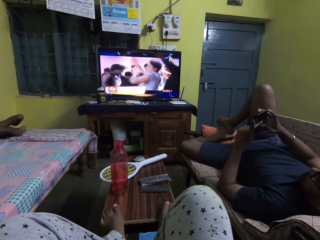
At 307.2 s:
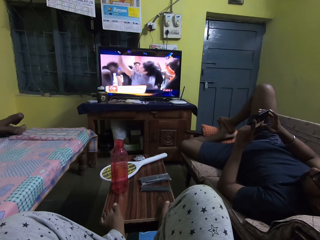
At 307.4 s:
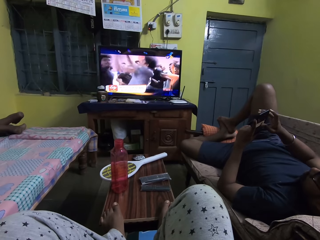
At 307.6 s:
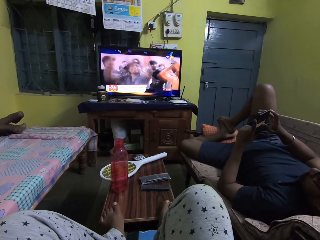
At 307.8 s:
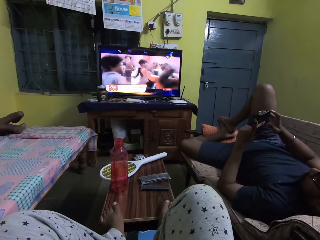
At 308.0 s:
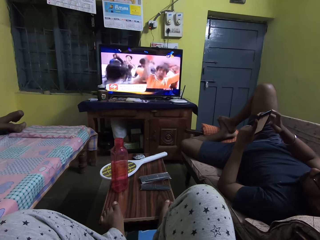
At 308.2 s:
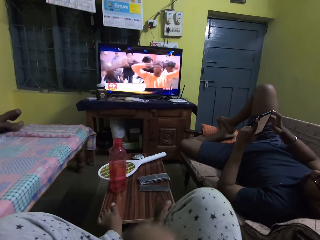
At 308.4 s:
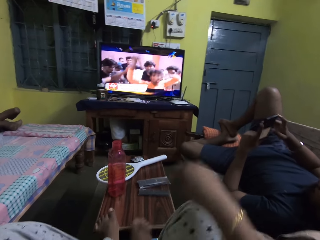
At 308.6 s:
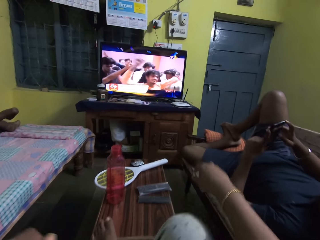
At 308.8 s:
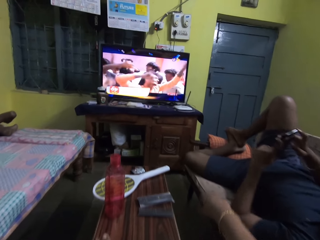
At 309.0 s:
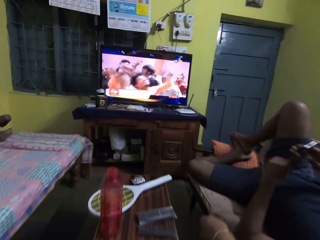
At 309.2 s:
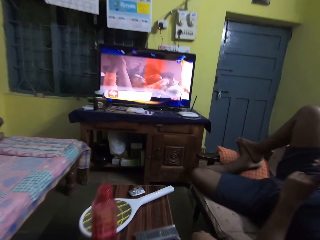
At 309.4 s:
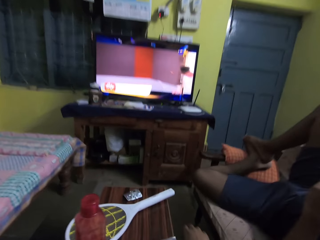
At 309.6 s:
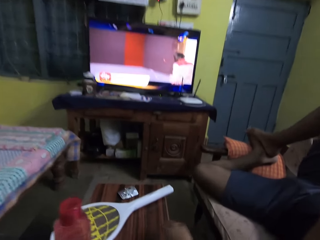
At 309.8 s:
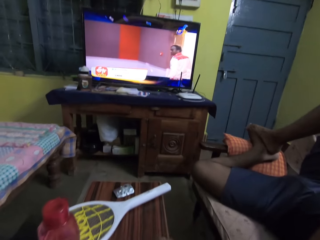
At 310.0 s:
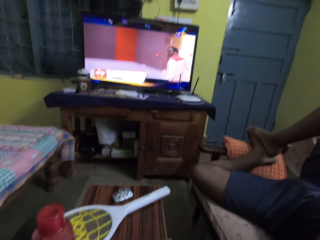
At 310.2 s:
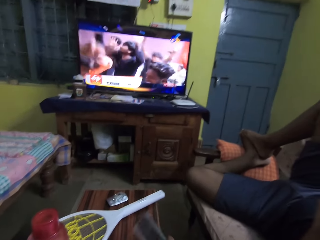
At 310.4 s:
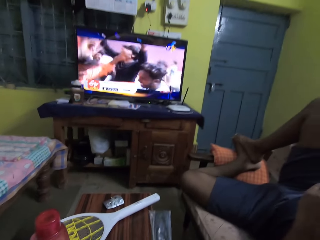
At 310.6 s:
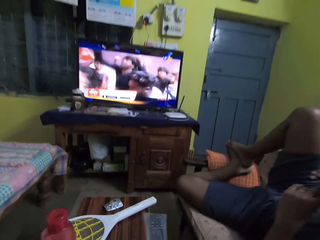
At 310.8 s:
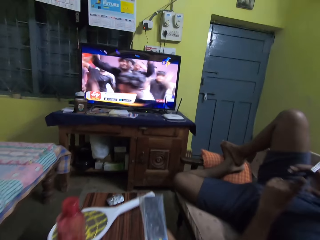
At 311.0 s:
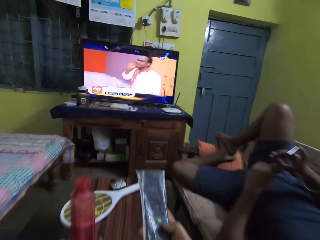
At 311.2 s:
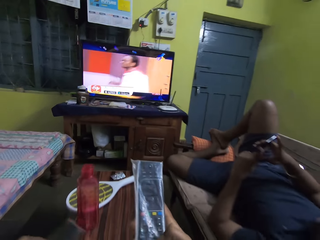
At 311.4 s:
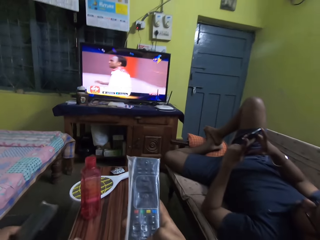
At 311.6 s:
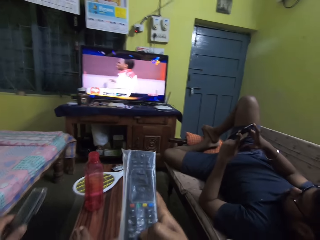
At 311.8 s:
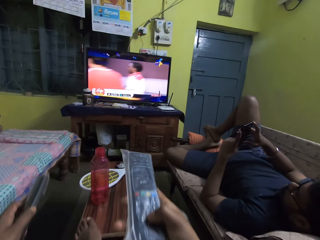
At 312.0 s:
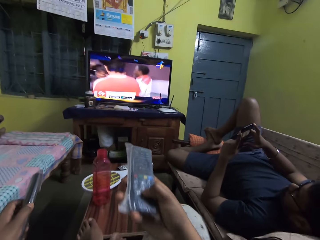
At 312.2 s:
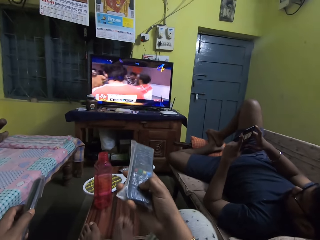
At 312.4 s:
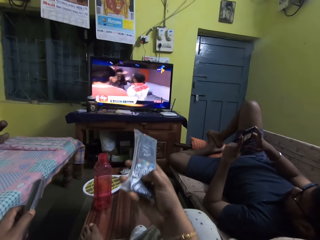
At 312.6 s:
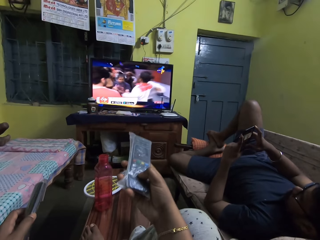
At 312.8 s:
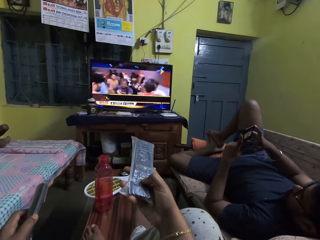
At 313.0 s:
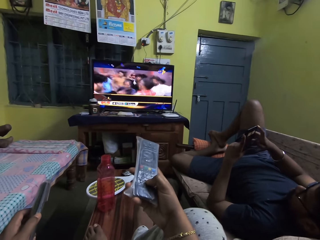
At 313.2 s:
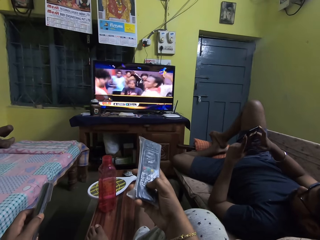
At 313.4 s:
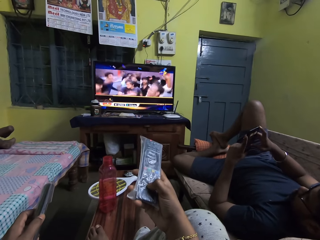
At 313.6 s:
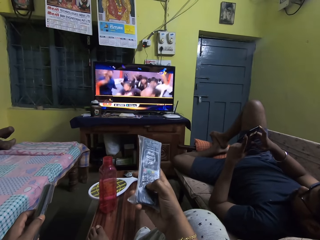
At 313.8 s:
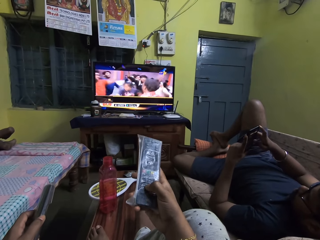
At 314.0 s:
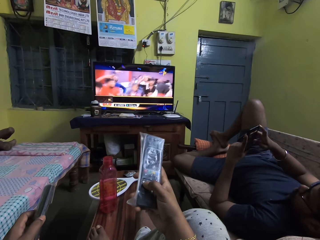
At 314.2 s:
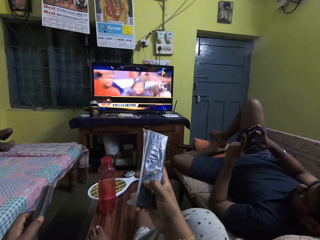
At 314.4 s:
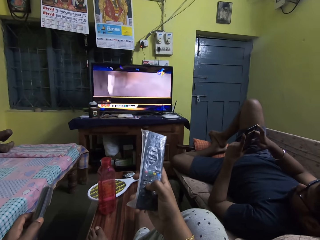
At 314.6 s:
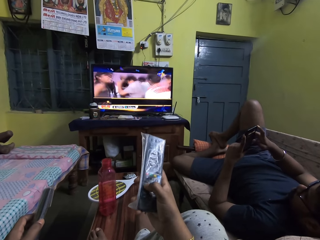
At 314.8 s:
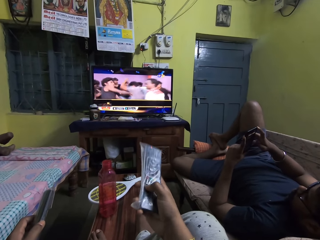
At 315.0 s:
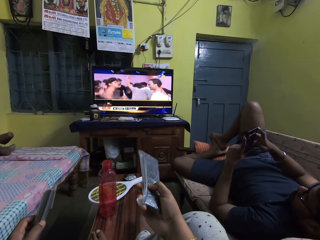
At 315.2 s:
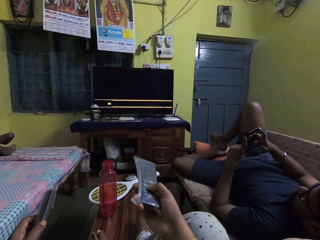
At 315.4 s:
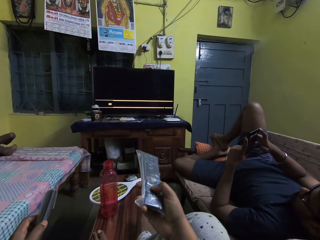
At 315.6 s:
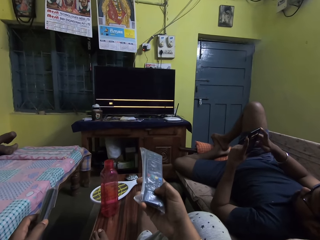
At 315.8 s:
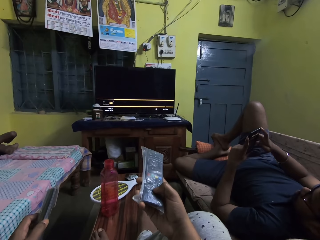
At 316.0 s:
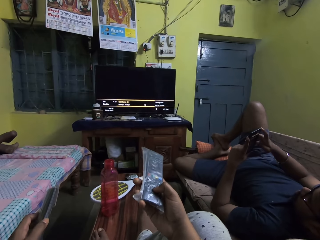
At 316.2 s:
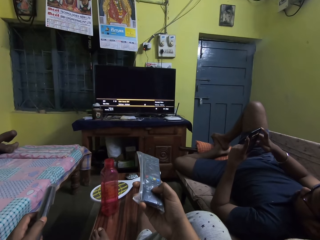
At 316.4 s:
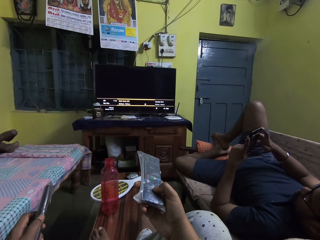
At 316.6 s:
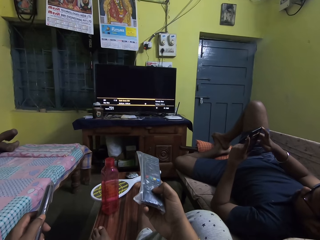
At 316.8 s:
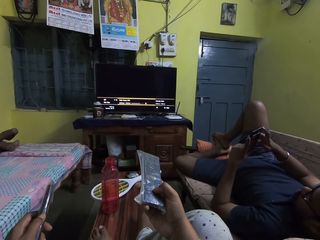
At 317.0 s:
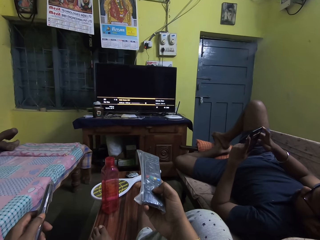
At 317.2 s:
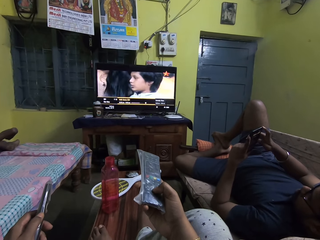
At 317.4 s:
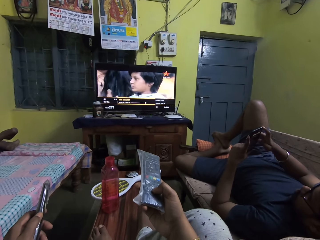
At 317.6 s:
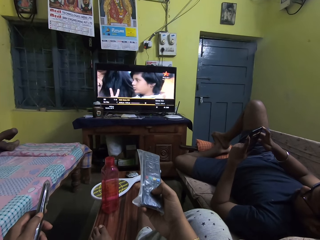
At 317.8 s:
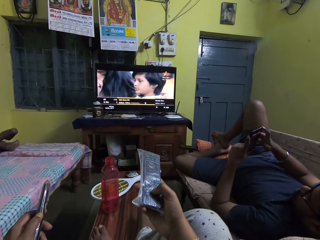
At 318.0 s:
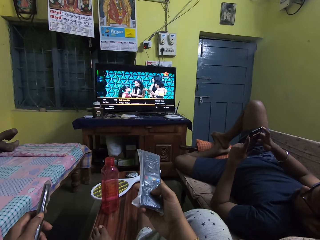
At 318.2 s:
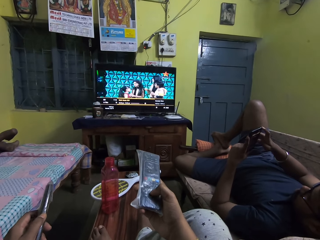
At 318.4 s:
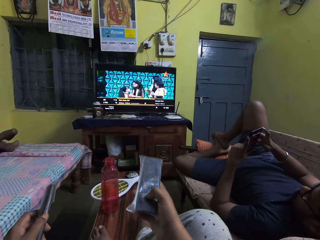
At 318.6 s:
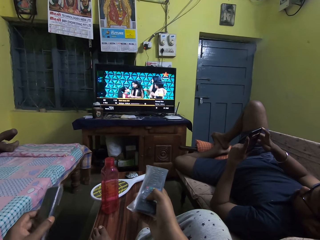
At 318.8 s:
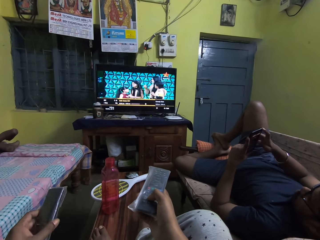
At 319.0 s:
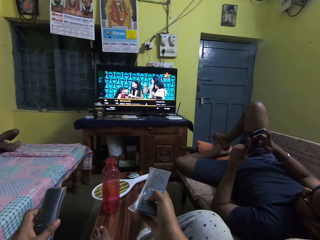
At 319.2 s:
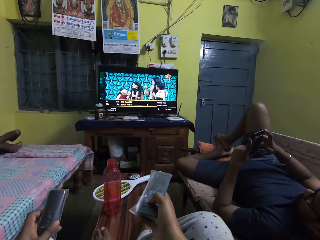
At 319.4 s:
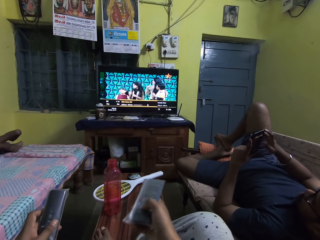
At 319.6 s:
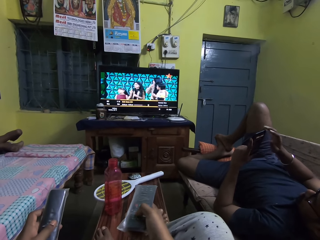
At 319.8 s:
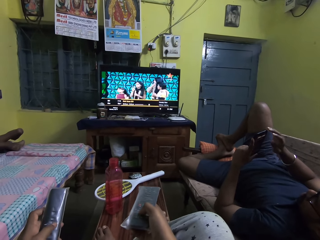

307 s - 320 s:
The camera wearer picks up a remote on a table with her right hand. She holds the remote in her left hand. She operates the television with the remote in her right hand.

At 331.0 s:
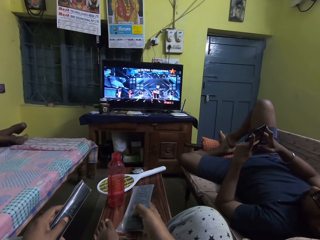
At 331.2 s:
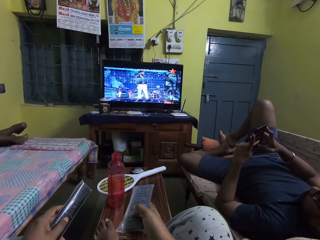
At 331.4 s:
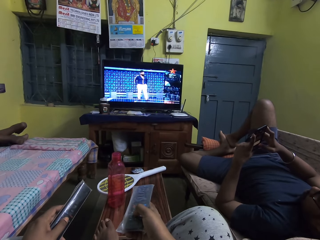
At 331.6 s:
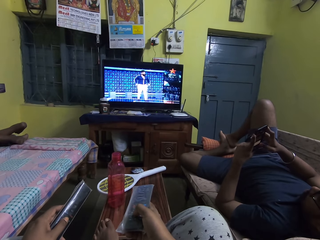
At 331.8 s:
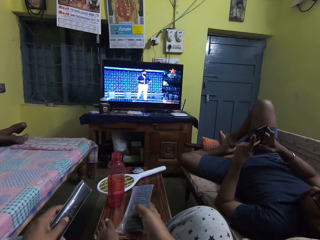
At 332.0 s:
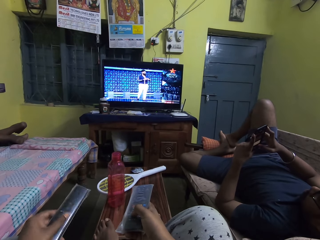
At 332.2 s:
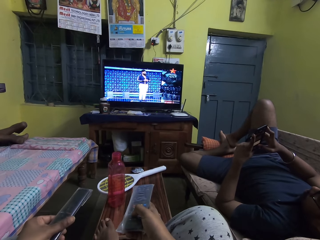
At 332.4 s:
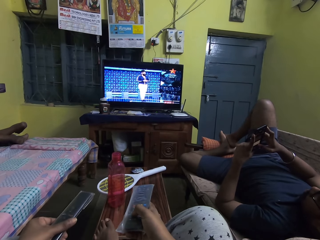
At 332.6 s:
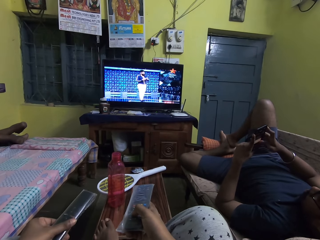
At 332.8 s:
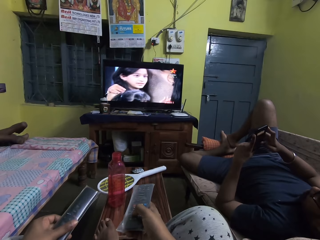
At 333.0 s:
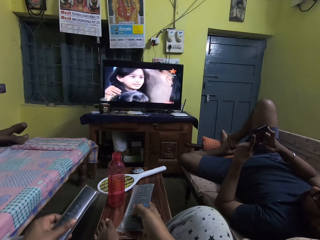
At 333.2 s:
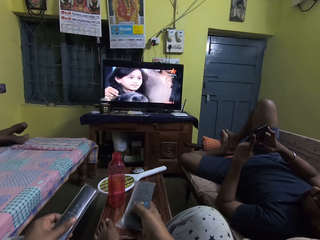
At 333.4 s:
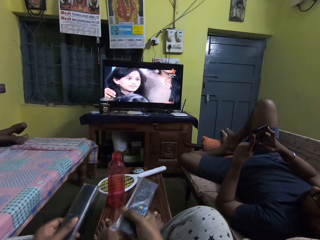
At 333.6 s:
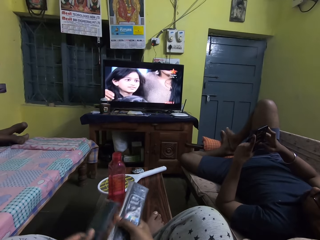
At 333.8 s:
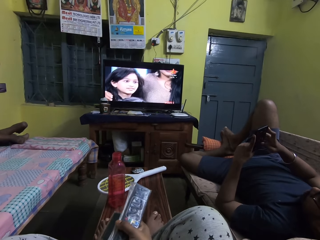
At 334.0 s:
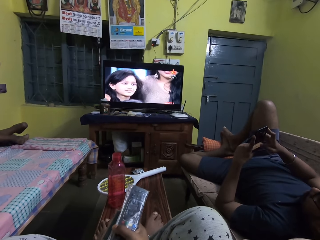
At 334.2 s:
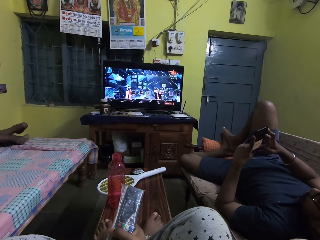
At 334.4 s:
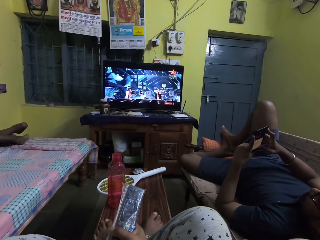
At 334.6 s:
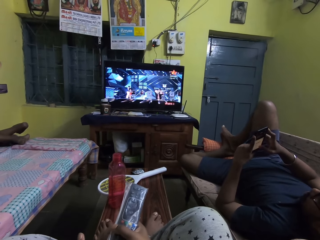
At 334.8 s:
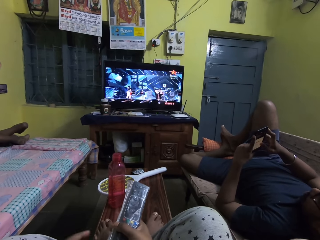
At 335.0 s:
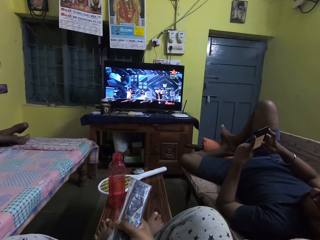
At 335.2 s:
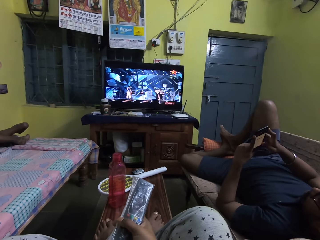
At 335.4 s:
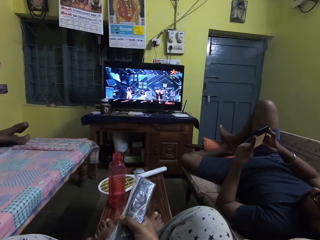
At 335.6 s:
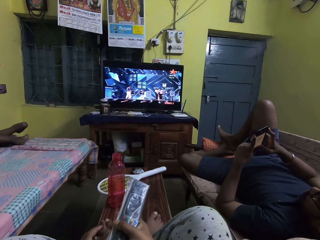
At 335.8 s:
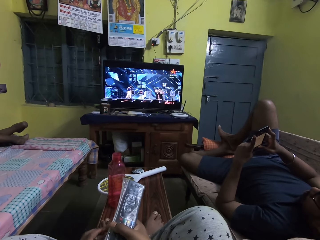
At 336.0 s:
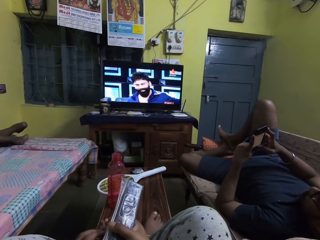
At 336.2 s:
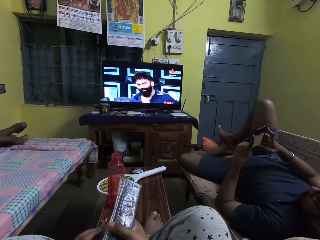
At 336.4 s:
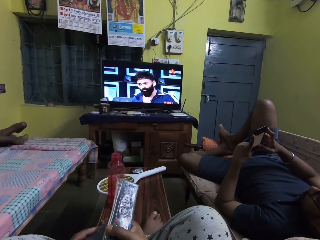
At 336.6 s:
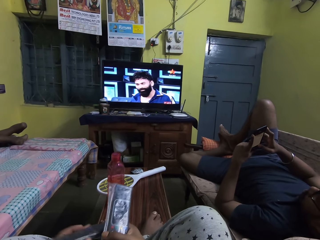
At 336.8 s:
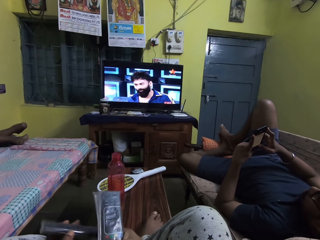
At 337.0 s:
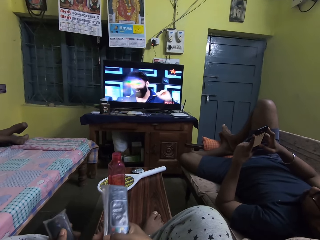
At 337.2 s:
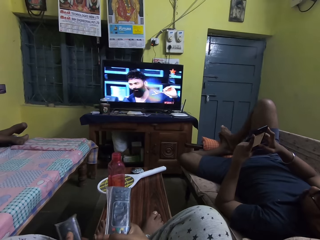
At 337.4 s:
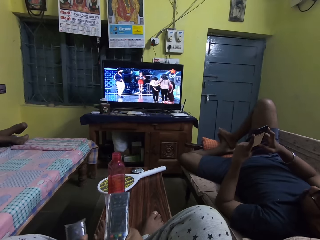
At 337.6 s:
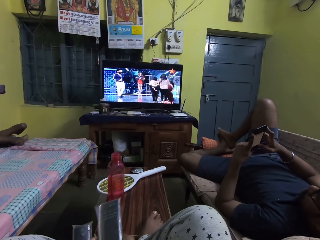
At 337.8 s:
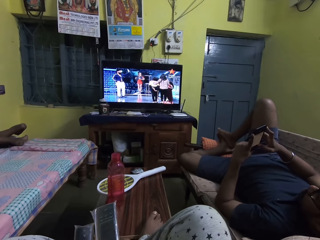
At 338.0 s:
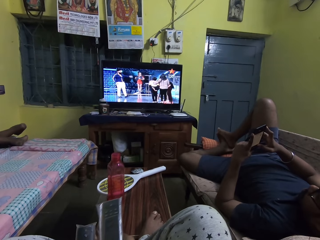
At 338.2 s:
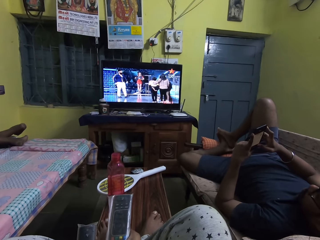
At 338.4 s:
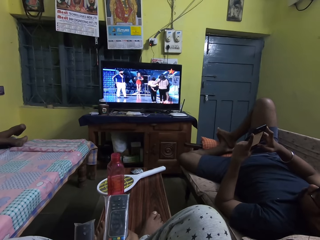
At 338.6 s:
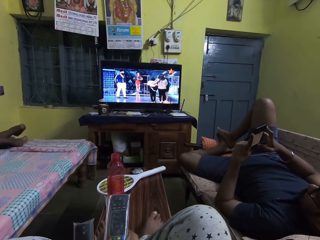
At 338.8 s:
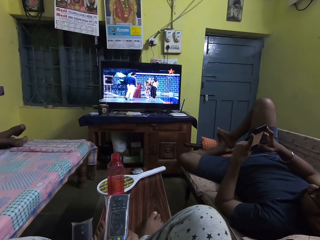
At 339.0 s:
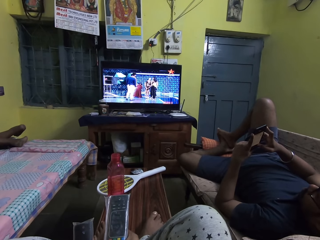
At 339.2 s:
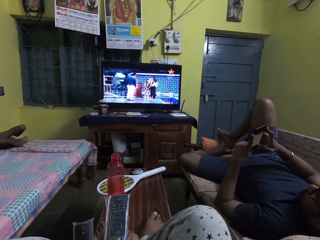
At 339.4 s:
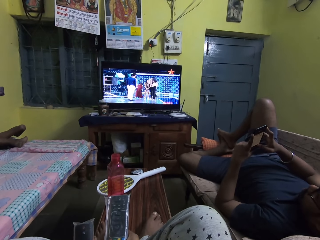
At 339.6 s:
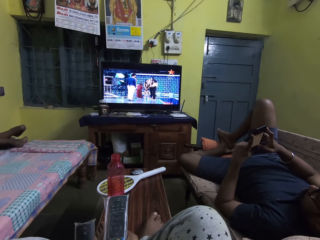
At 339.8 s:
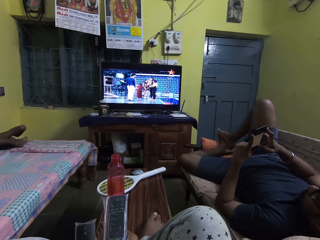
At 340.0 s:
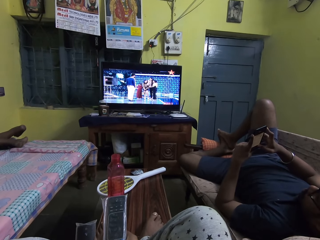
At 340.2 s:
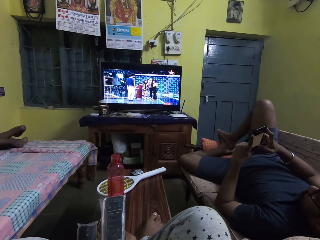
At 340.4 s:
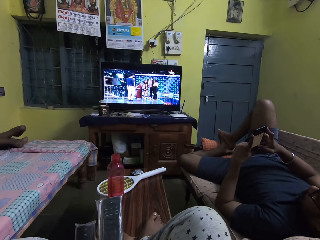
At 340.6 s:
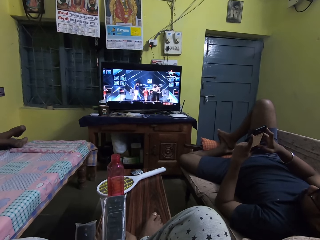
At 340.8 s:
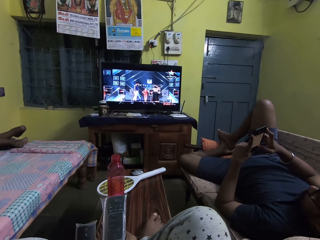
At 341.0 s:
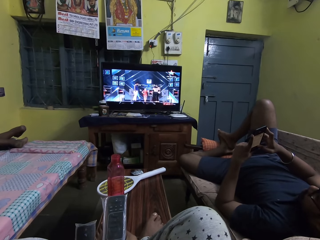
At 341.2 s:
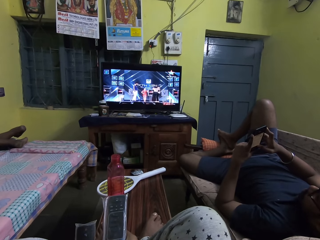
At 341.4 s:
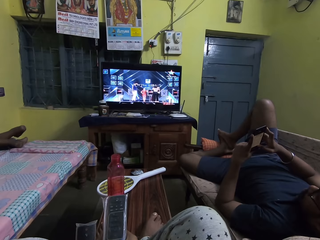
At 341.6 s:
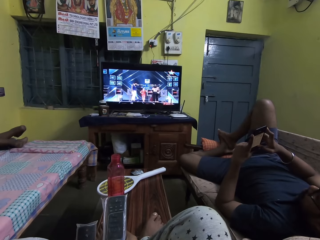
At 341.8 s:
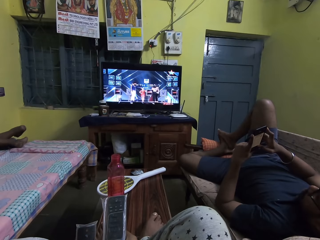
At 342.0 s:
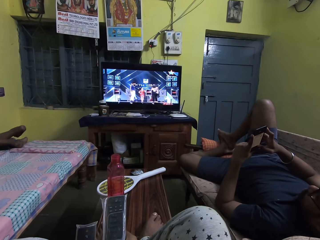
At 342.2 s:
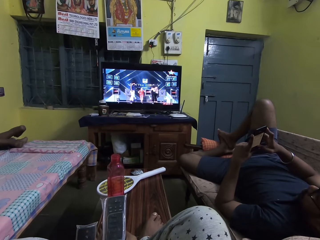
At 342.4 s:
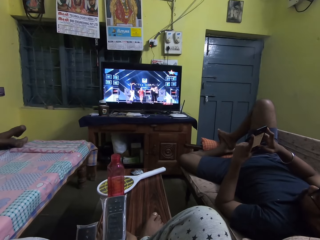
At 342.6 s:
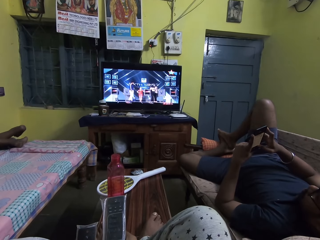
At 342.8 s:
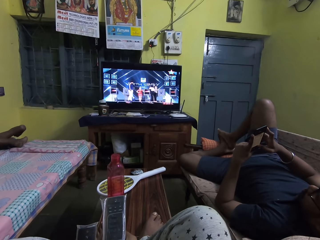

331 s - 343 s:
The camera wearer passes the remote to her right hand. She passes the remote to her left hand. She holds the remote control.
